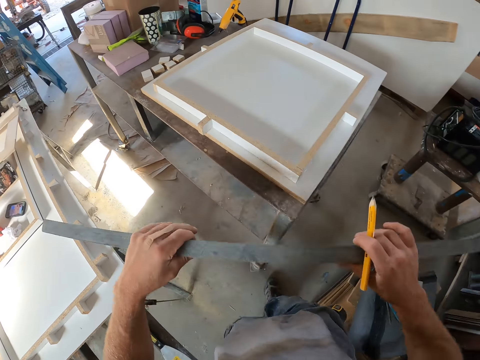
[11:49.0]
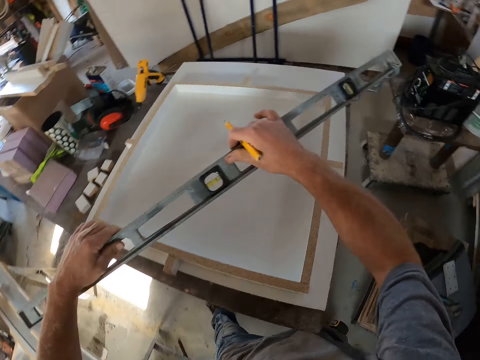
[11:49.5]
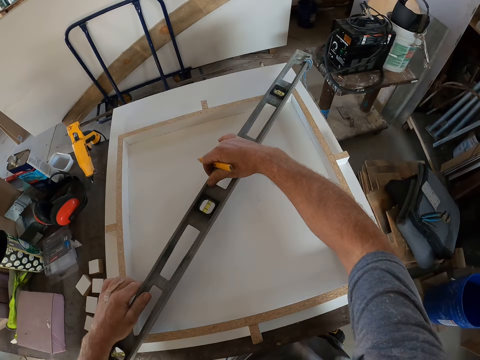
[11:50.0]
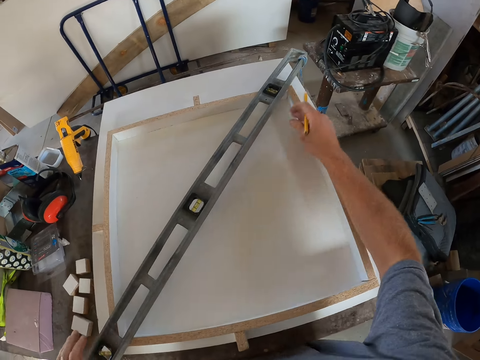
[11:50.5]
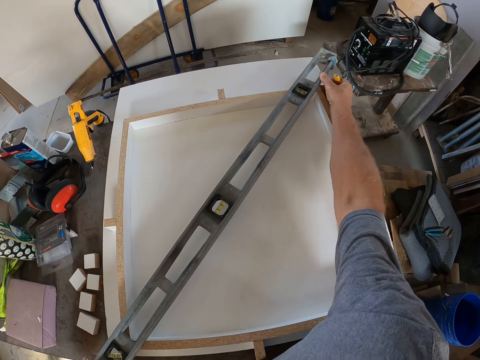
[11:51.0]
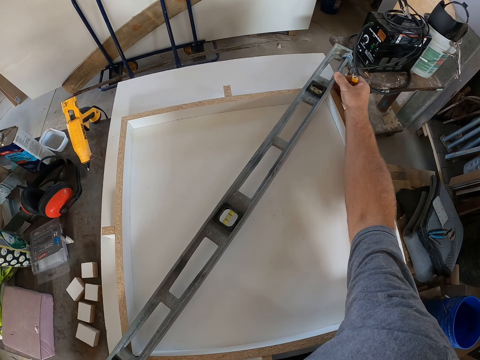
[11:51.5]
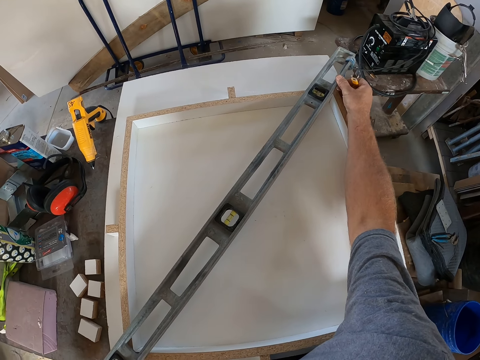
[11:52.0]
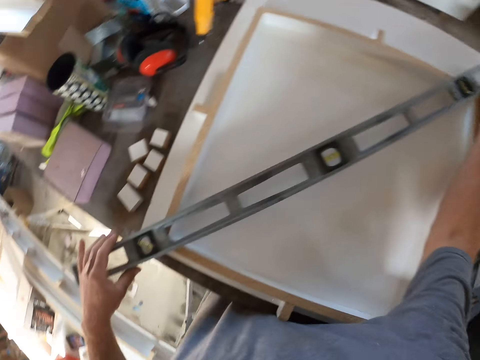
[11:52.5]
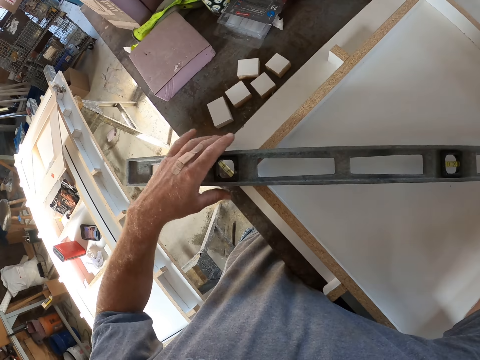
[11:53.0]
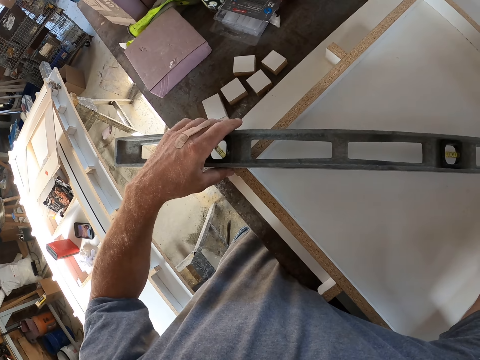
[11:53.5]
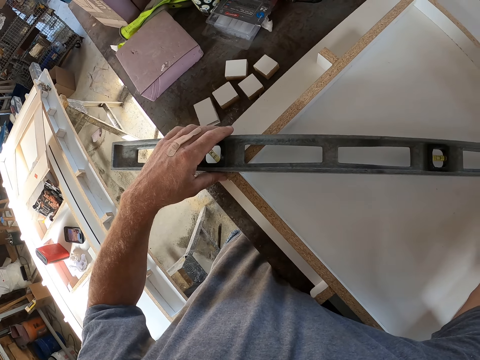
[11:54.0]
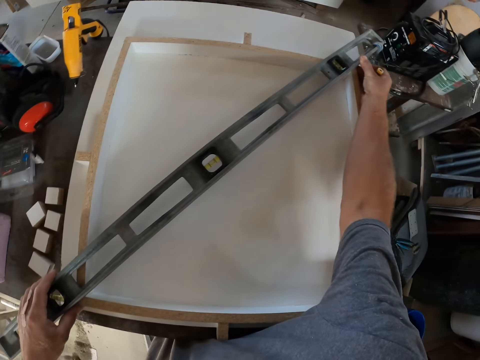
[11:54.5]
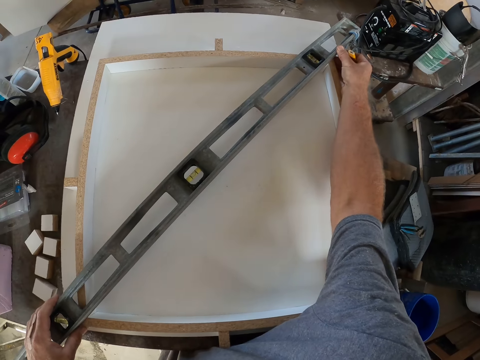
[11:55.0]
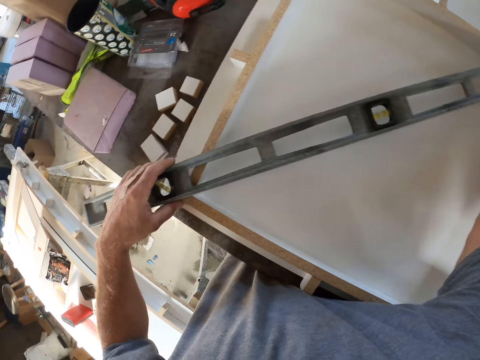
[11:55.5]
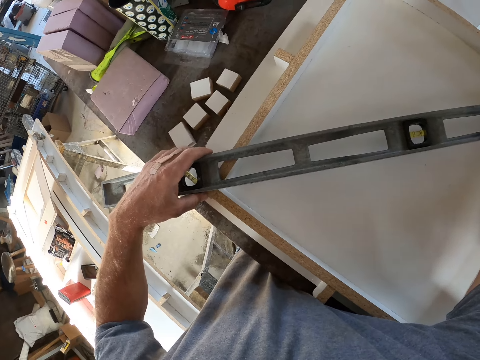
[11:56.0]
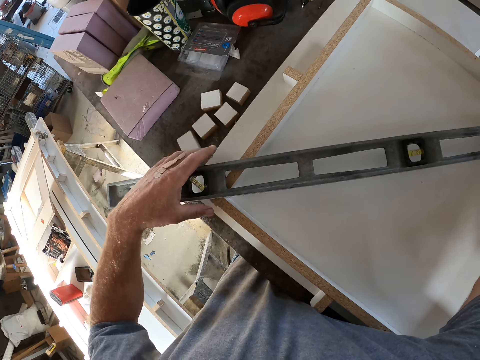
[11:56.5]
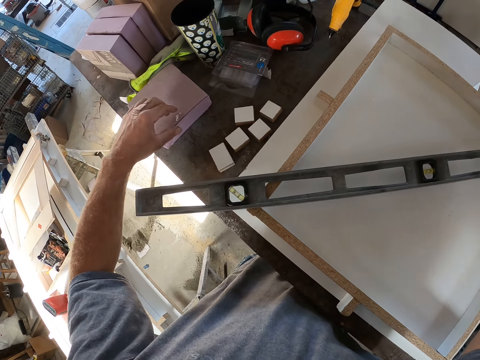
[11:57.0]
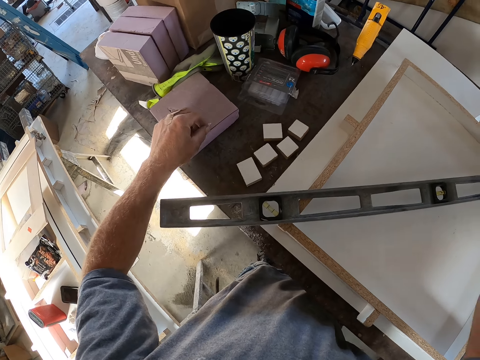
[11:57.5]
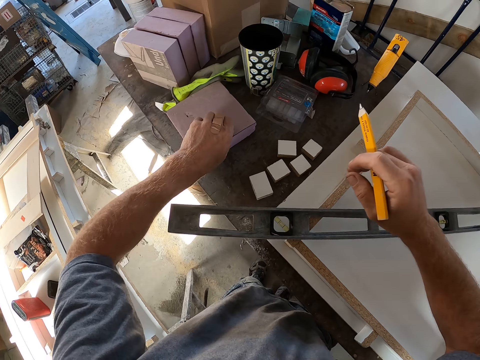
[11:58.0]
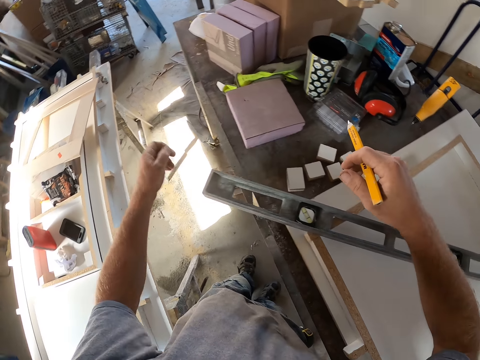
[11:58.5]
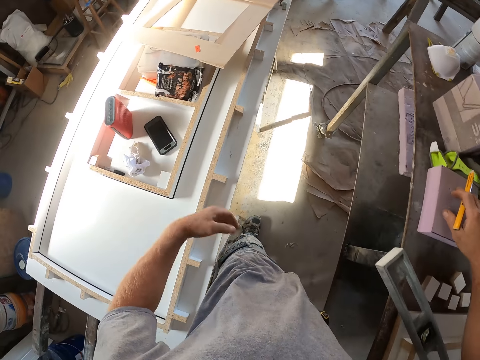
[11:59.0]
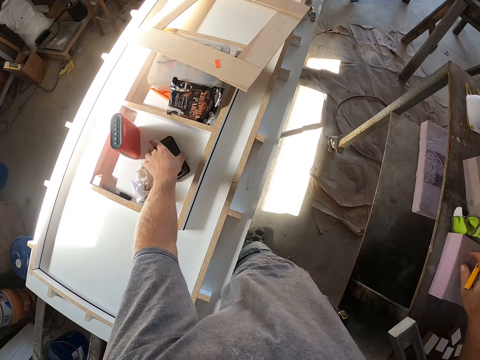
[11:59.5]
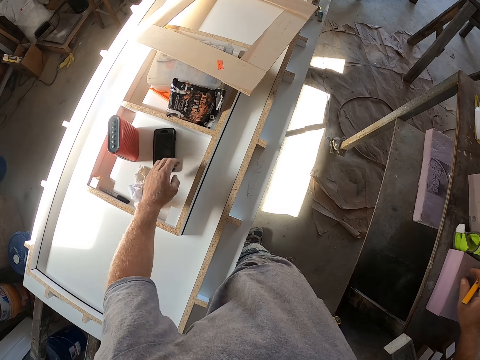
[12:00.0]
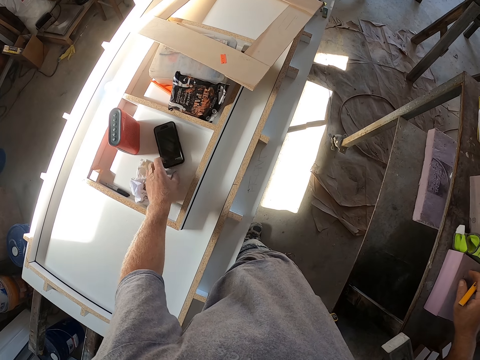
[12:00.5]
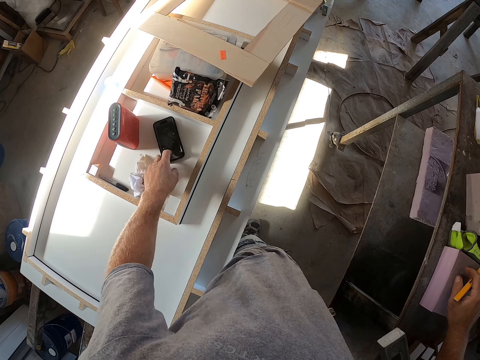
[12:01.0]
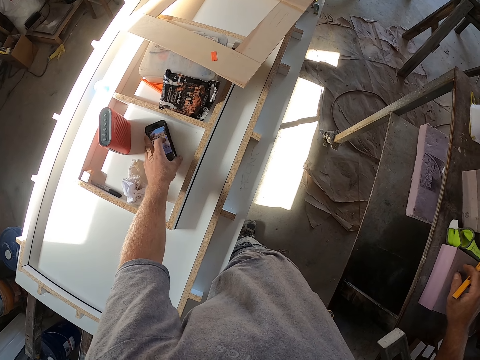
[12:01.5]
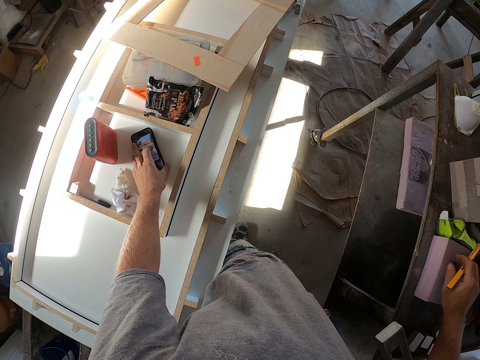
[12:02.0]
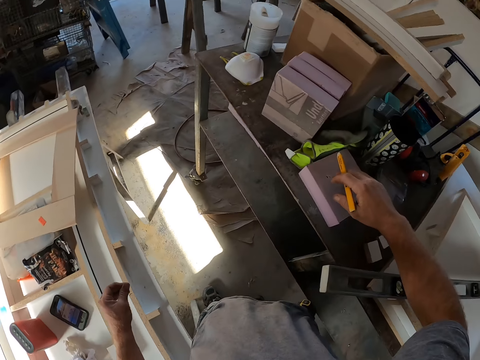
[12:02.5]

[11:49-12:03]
The camera wearer places the metal frame or spirit level across the wooden frame. He picks up a small piece of wood. He removes a nylon from the carton. He throws it away. He operates his phone.

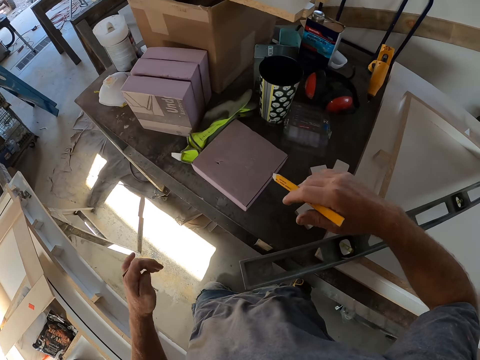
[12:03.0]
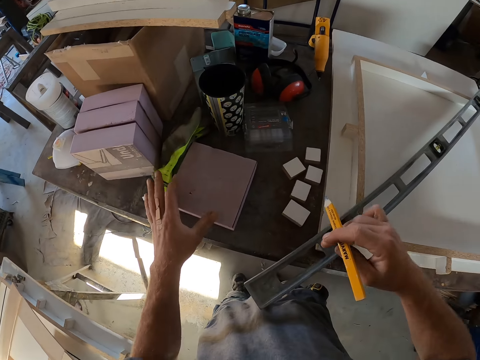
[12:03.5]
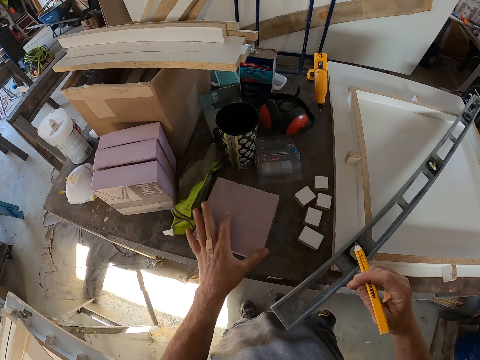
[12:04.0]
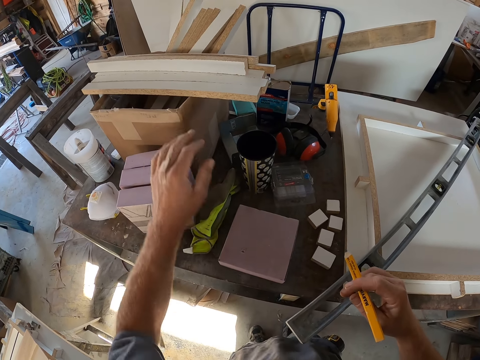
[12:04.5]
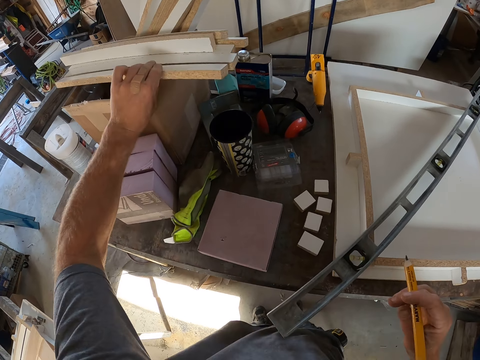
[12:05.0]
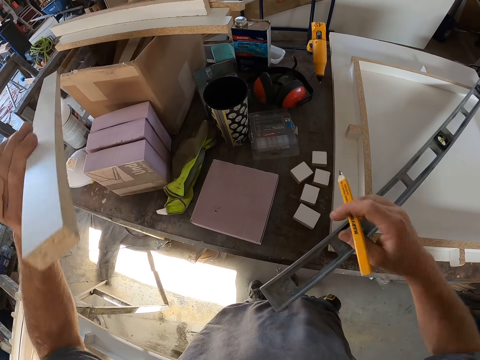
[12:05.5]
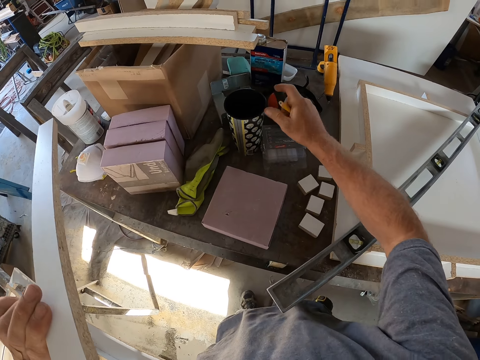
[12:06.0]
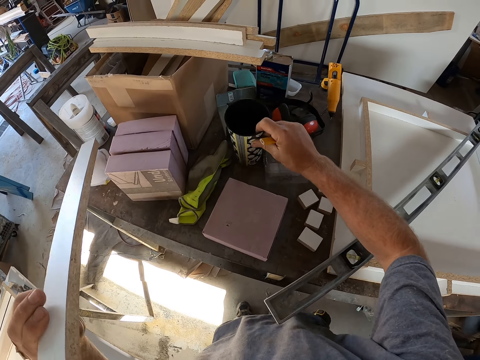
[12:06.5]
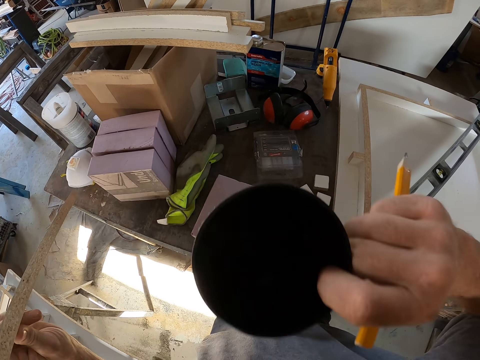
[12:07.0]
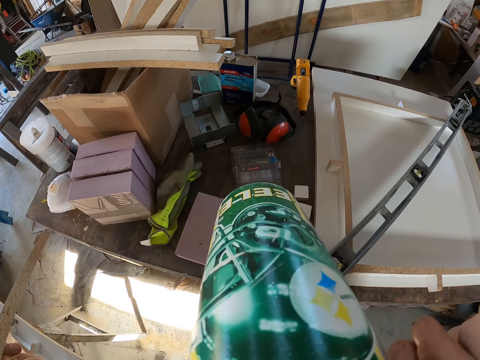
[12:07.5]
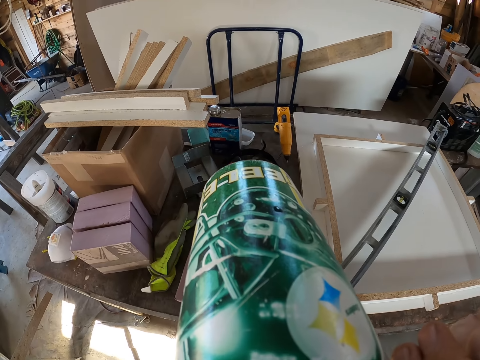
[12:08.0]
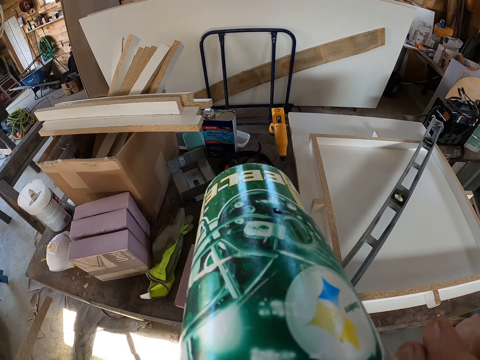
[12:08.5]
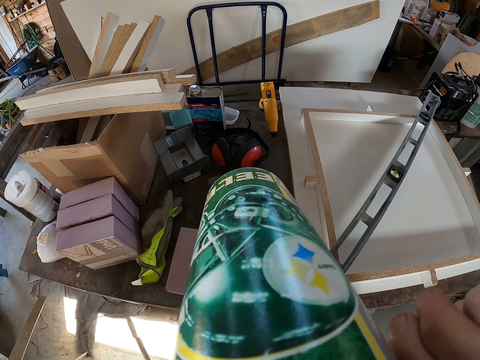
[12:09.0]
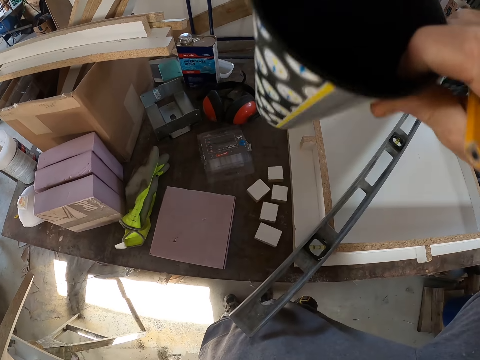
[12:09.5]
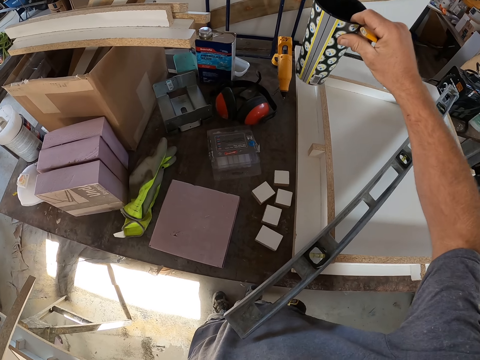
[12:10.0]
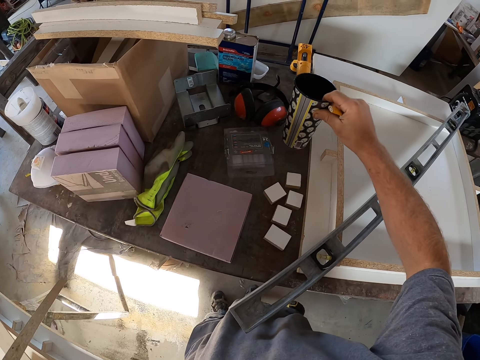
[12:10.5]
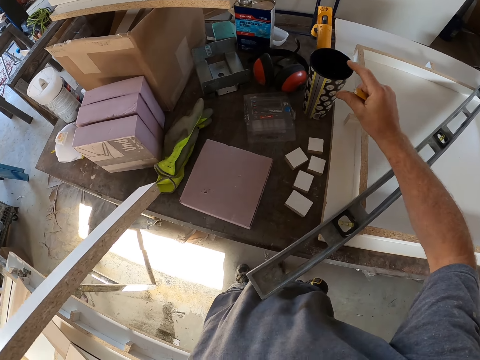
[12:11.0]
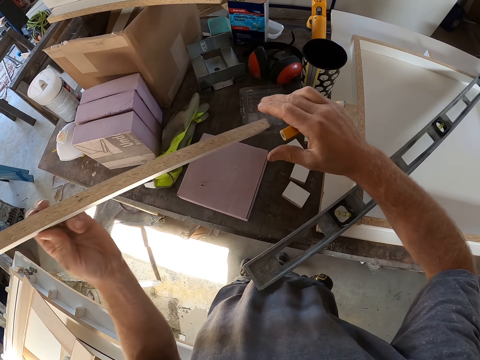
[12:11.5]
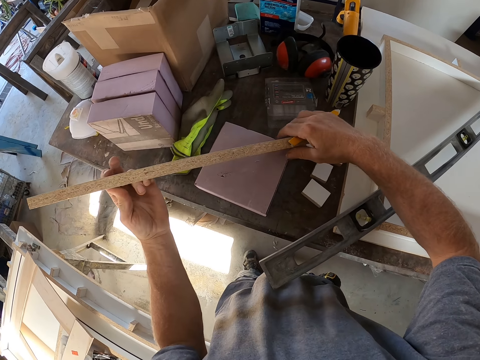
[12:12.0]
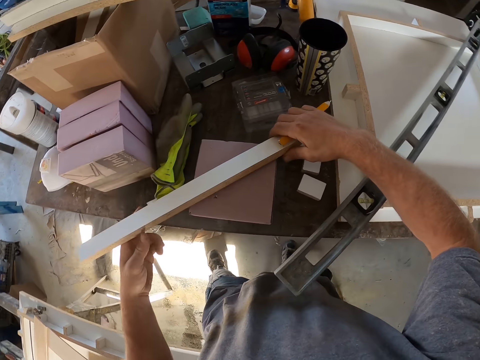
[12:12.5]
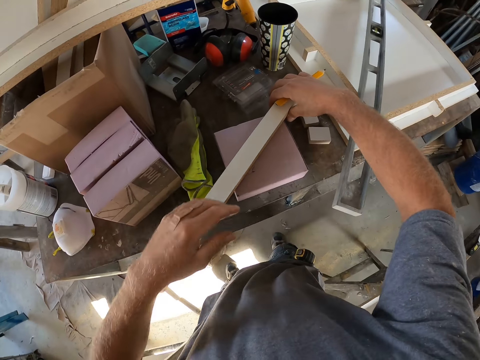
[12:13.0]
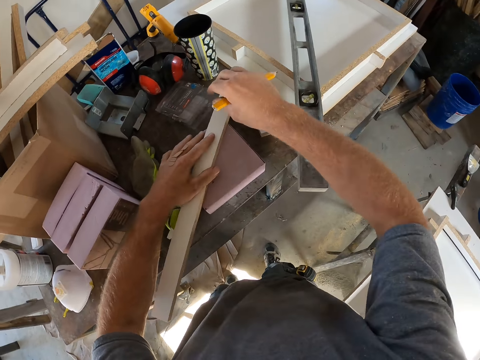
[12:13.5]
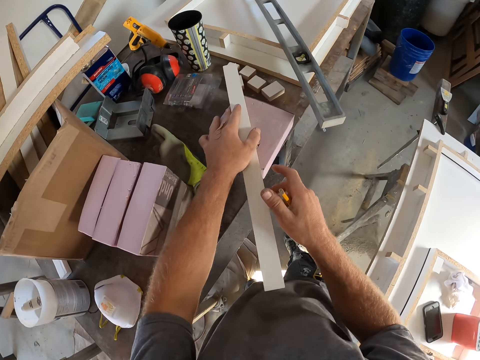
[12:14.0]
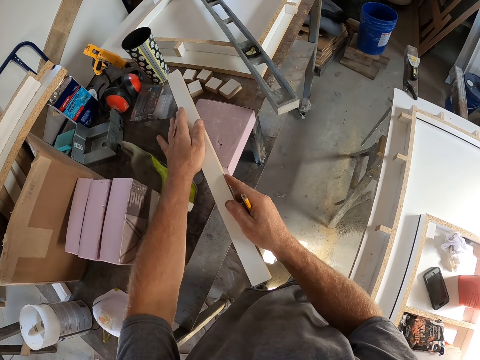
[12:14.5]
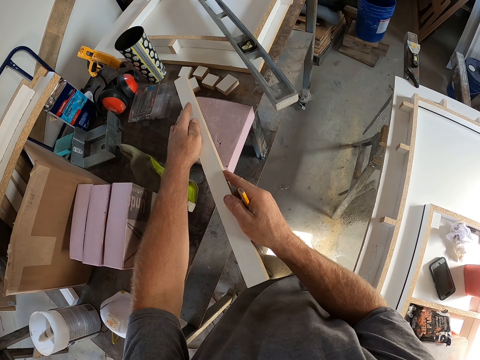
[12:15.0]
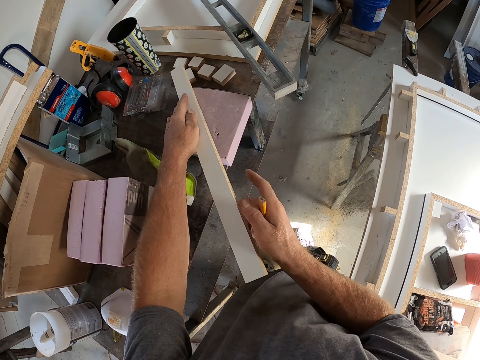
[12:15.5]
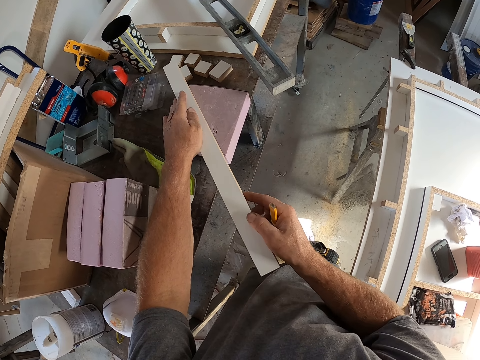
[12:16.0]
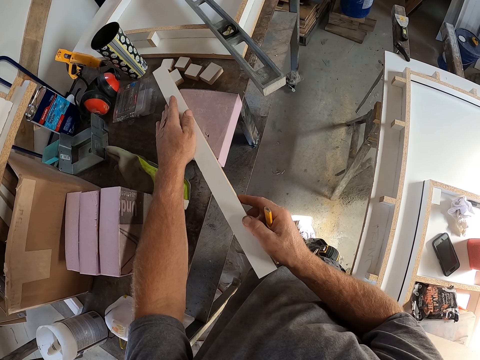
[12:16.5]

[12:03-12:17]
The camera wearer moves the piece of wood. They pick up a piece of wood from the carton. They pick up a tumbler from the table. They drink something from the tumbler. They put the tumbler on the table. They put the piece of wood across the other piece of wood on the table.
